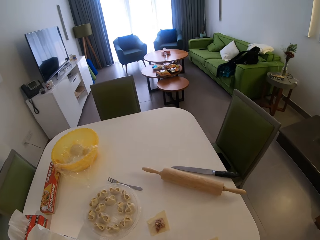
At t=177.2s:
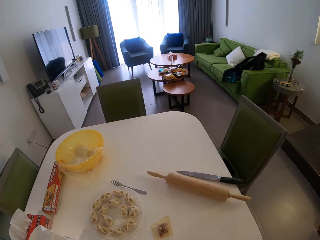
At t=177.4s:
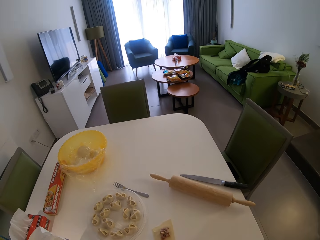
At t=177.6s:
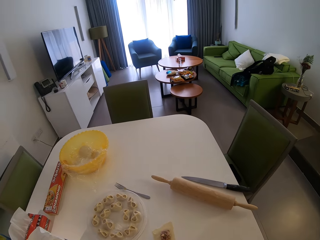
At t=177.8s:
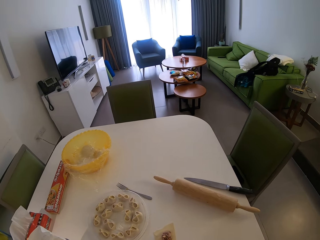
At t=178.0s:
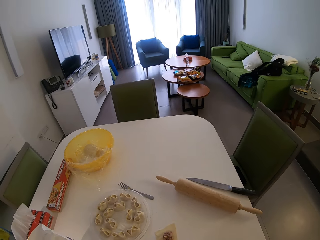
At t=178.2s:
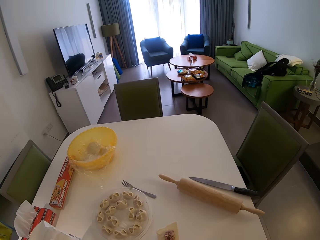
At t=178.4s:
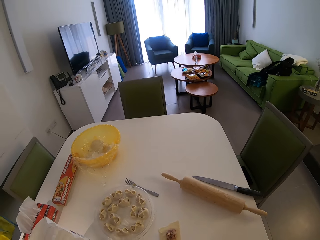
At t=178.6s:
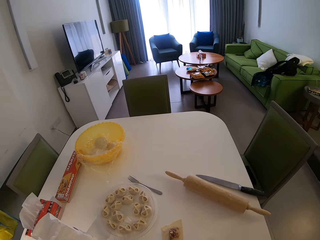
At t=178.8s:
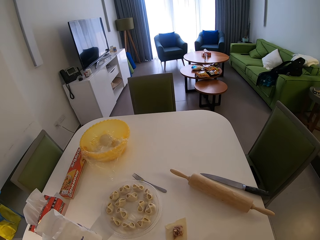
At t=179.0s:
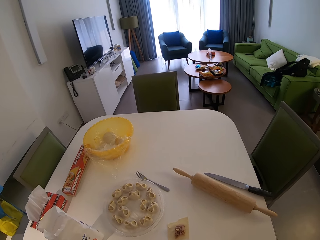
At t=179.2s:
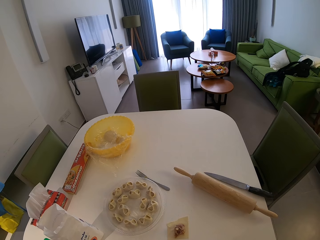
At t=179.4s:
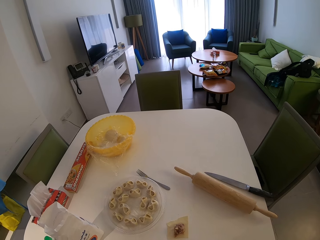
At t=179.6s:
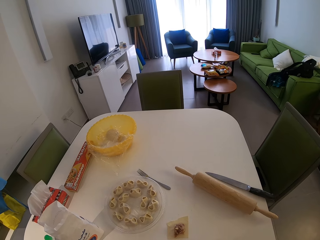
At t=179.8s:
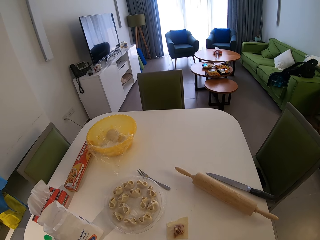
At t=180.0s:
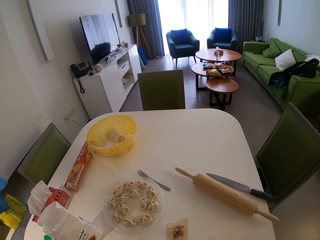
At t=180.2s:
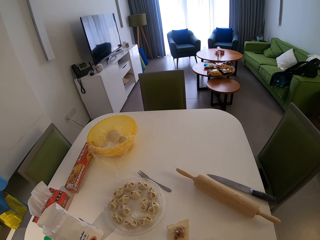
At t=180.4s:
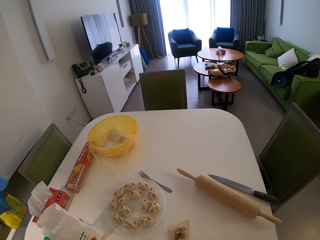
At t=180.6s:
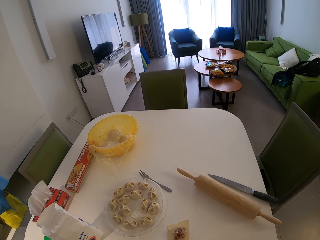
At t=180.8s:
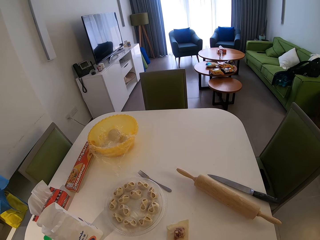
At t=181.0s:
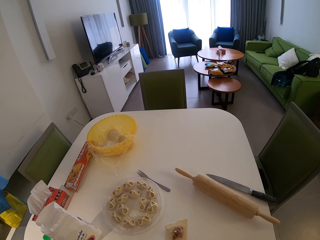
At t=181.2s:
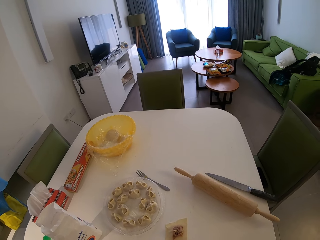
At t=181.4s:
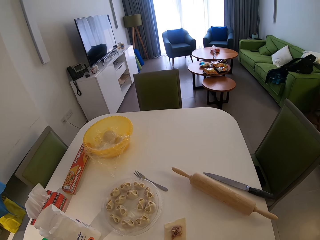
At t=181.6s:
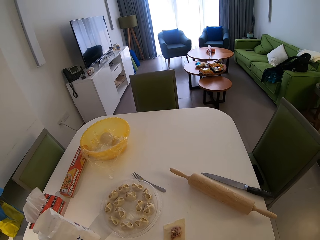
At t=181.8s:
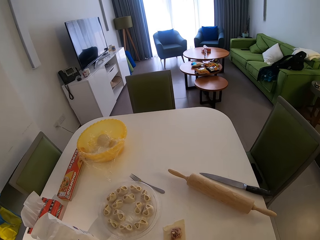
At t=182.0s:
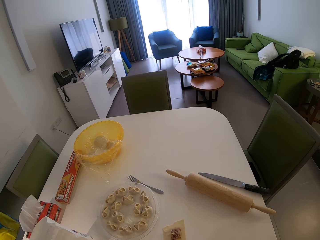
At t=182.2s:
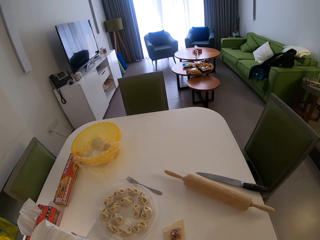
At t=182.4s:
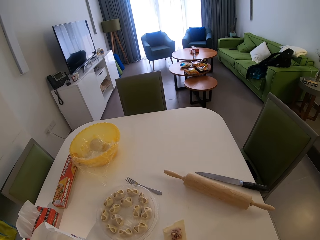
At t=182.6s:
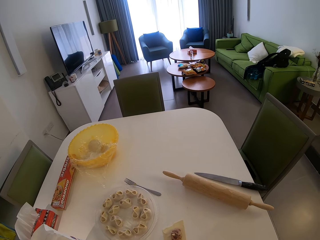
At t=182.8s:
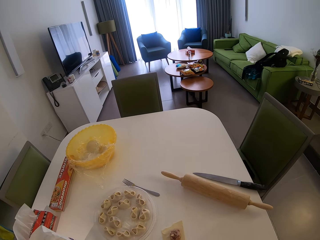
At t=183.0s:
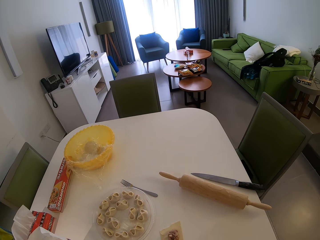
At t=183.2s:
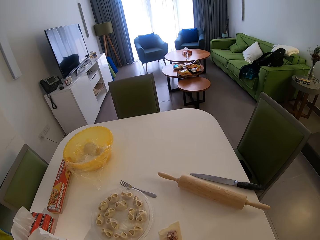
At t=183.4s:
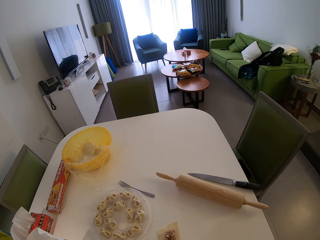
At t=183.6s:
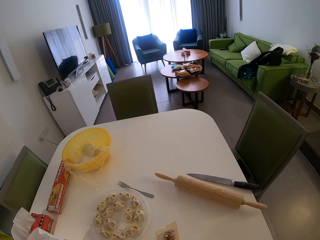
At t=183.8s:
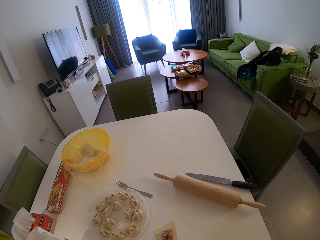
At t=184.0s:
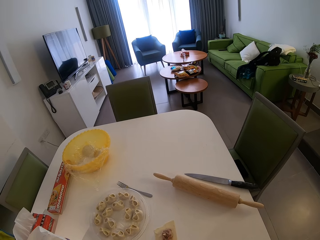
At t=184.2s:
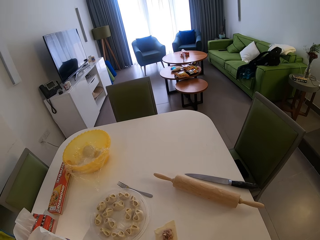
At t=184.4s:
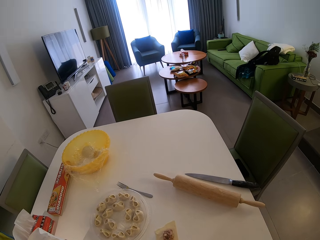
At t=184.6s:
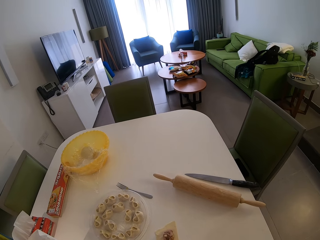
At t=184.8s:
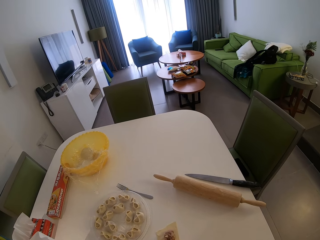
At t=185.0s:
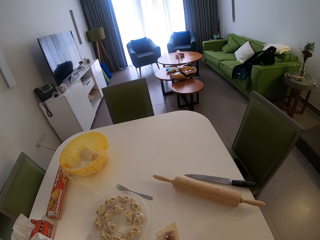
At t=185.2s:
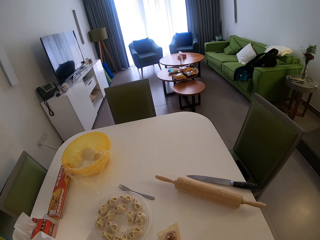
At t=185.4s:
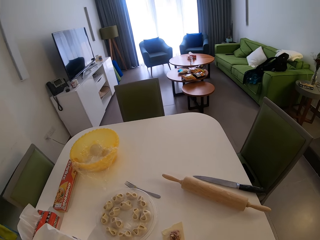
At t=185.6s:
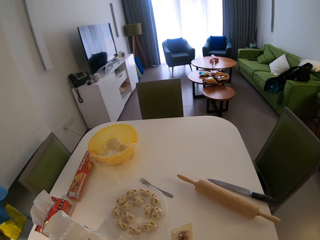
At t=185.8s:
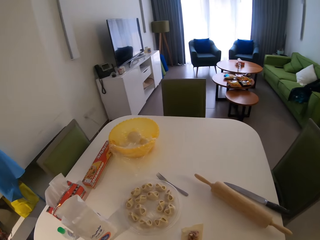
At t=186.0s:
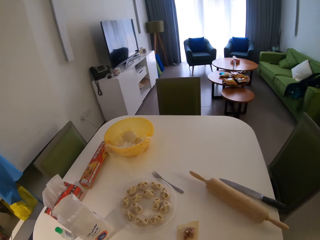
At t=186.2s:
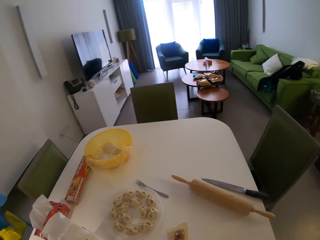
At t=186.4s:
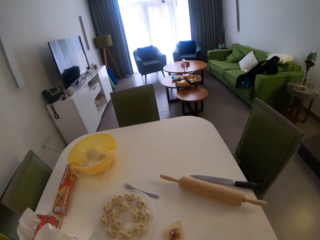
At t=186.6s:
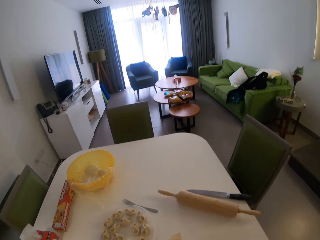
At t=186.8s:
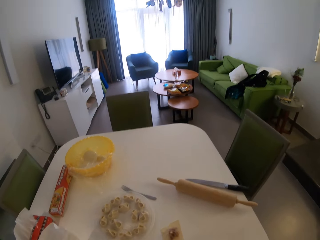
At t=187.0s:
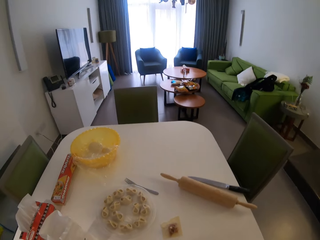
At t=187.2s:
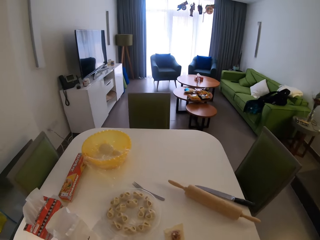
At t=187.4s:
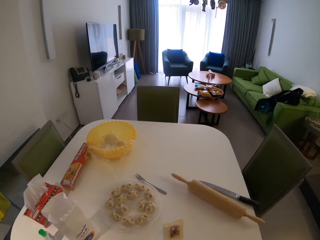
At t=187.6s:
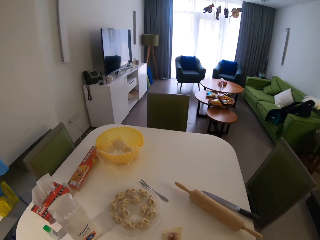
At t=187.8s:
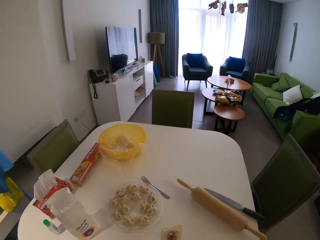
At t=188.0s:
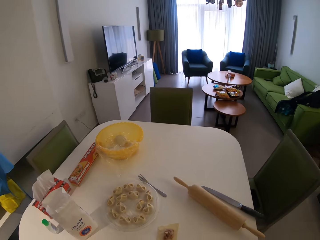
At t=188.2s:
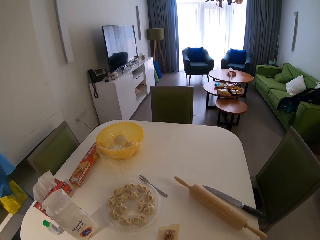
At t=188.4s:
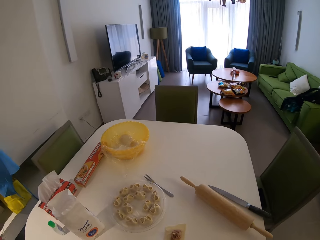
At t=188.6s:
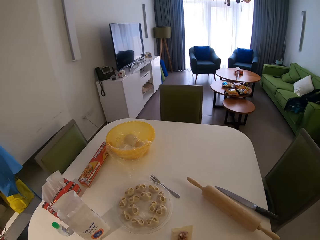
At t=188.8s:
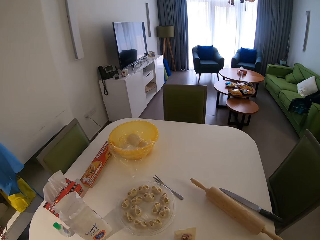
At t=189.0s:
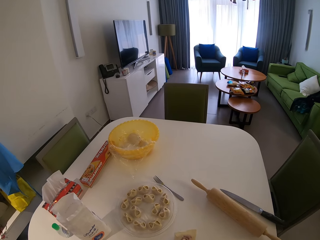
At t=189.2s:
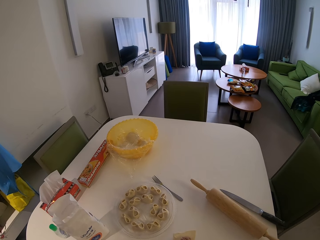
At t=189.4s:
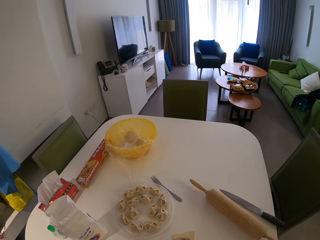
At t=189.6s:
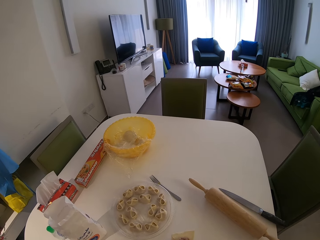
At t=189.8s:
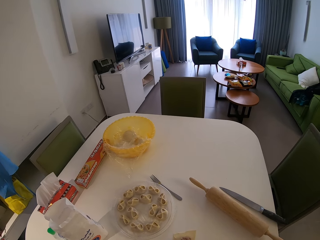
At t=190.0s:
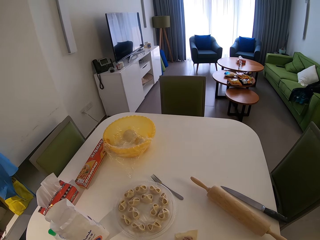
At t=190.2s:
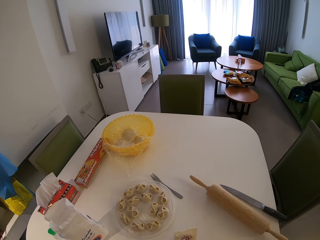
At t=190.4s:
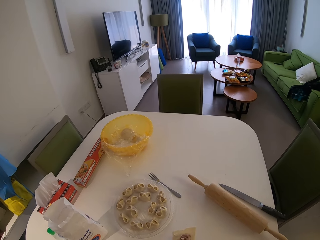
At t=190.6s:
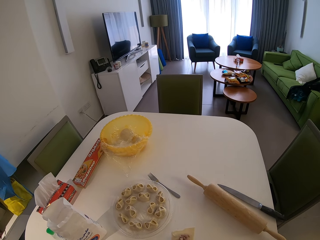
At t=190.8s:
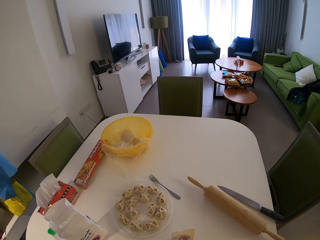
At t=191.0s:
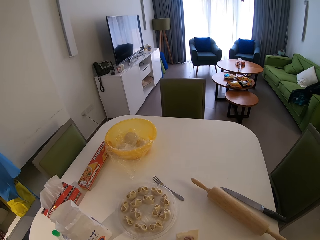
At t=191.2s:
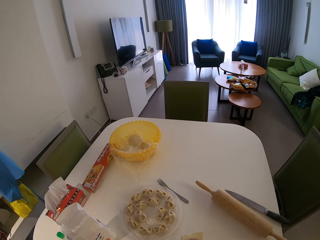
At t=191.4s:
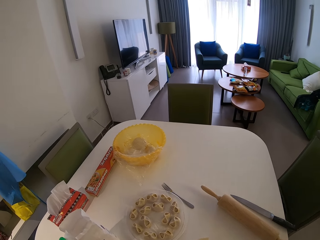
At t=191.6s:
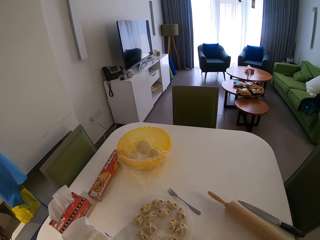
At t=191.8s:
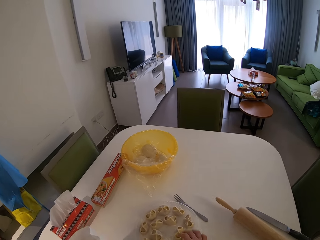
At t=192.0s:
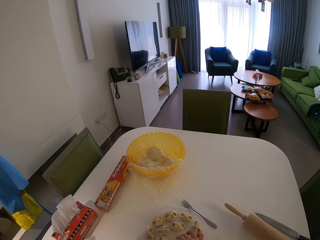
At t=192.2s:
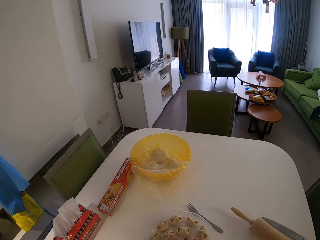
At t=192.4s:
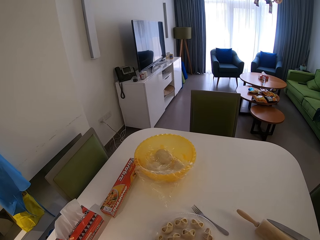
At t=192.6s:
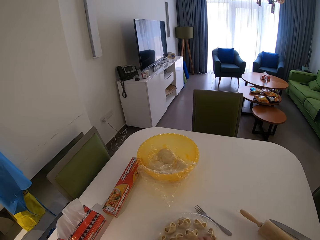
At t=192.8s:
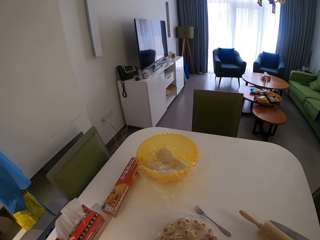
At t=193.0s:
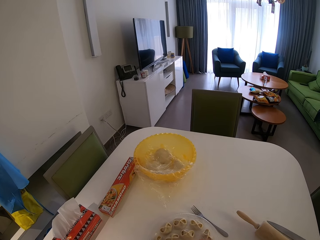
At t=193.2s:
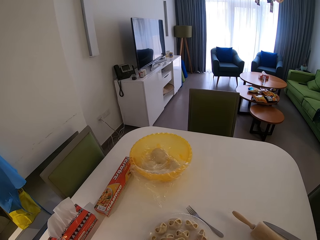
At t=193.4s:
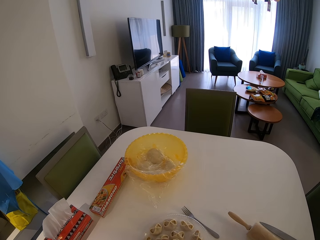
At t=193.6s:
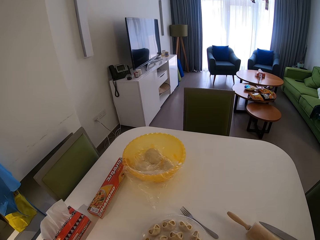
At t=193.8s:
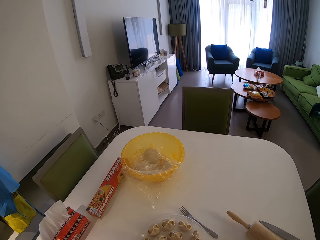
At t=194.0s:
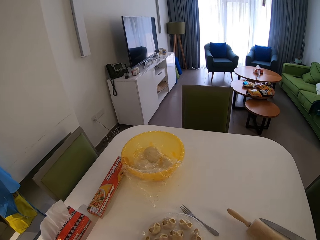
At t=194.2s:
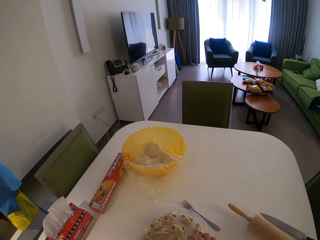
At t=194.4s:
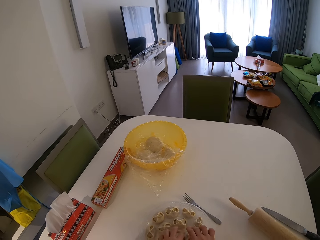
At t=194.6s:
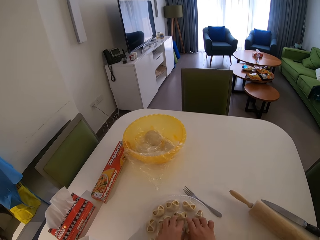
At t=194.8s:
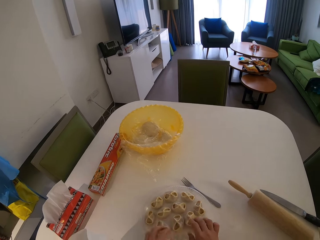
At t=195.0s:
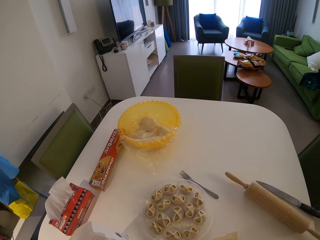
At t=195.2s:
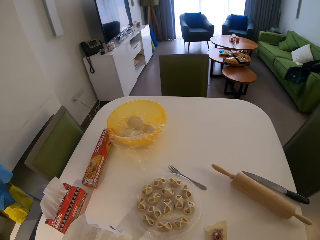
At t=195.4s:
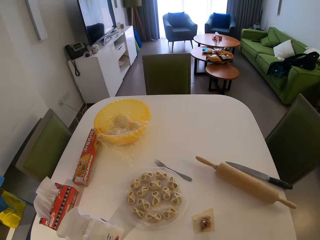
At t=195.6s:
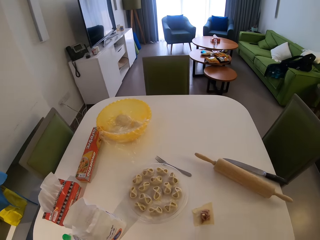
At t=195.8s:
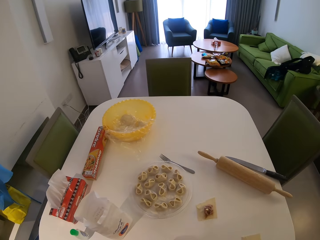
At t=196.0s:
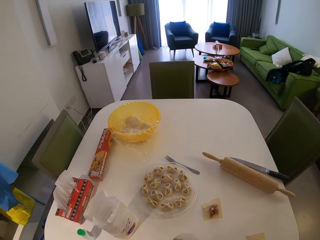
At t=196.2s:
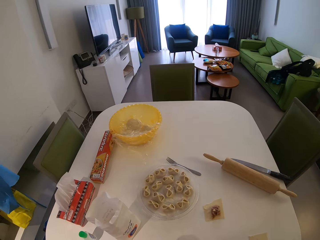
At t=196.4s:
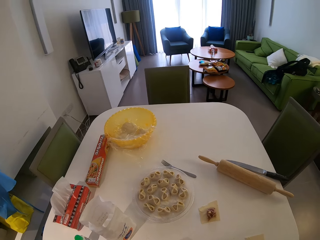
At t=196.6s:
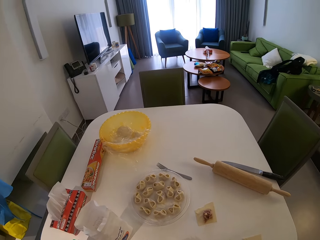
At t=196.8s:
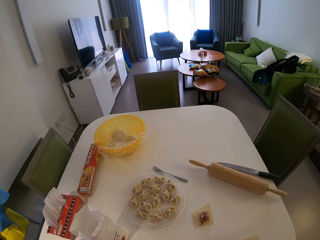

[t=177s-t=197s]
The camera wearer puts another cookie on the plate.
